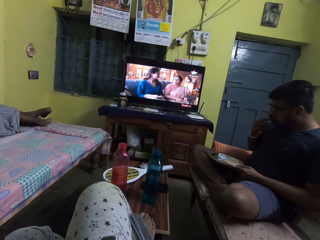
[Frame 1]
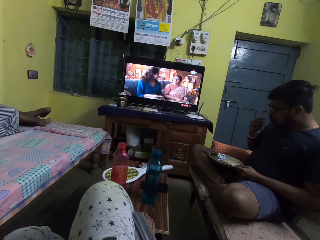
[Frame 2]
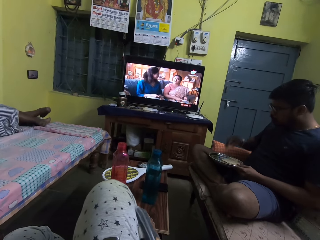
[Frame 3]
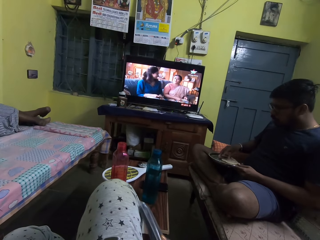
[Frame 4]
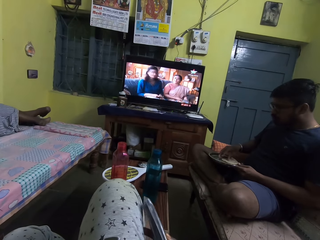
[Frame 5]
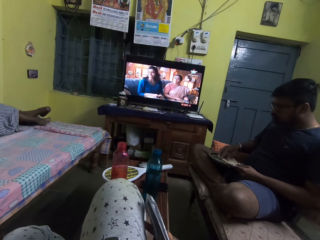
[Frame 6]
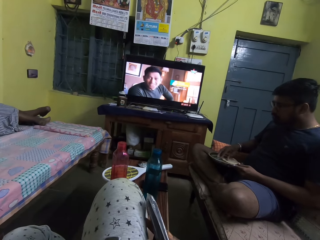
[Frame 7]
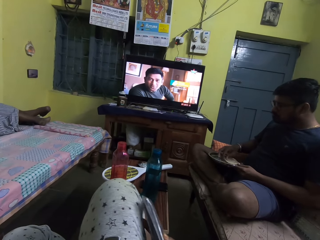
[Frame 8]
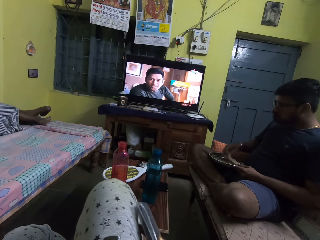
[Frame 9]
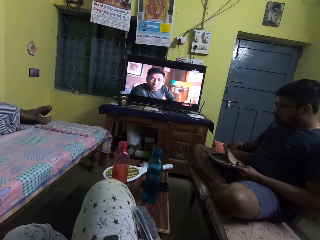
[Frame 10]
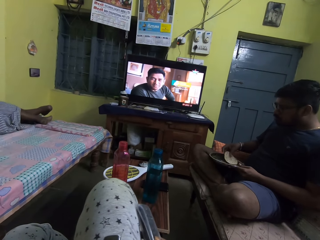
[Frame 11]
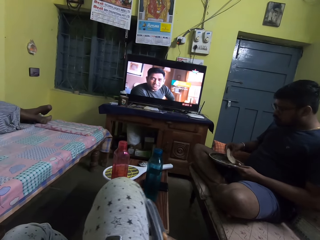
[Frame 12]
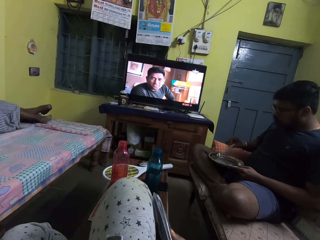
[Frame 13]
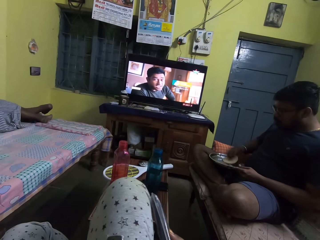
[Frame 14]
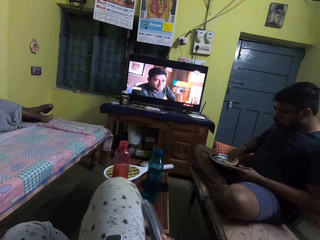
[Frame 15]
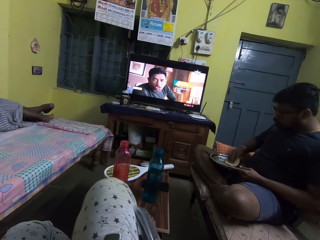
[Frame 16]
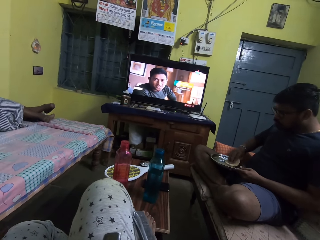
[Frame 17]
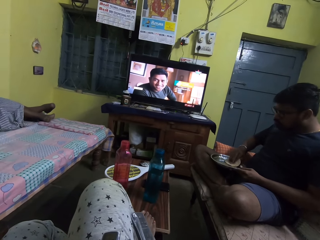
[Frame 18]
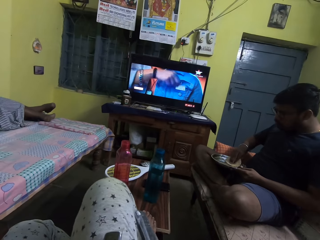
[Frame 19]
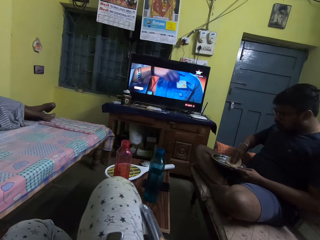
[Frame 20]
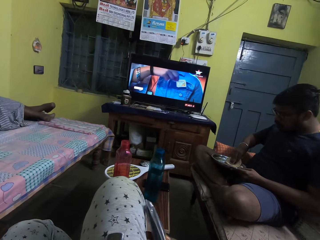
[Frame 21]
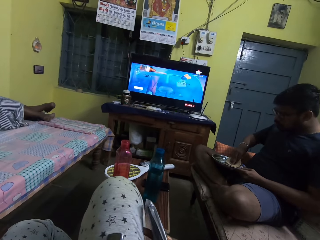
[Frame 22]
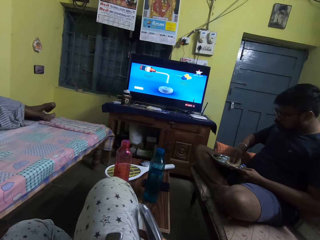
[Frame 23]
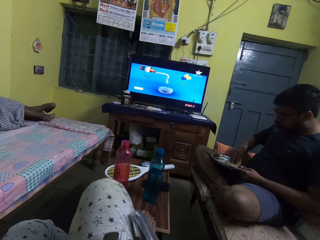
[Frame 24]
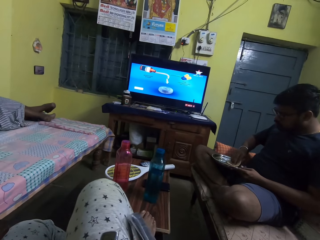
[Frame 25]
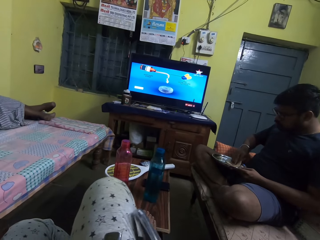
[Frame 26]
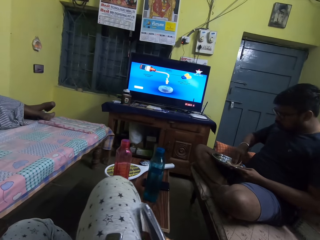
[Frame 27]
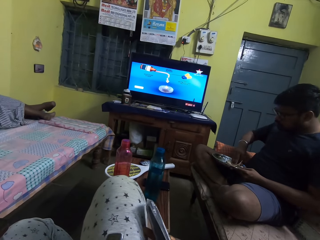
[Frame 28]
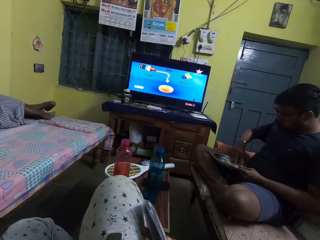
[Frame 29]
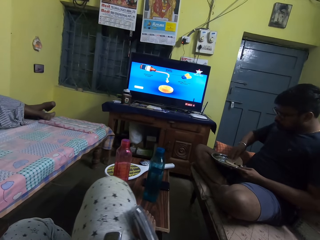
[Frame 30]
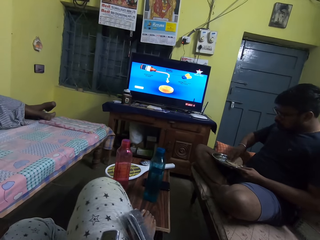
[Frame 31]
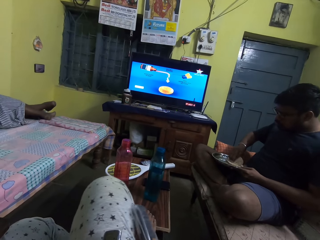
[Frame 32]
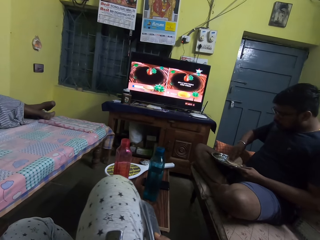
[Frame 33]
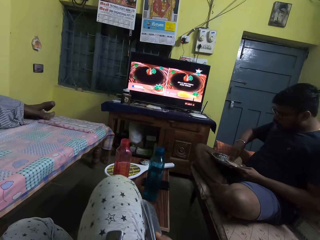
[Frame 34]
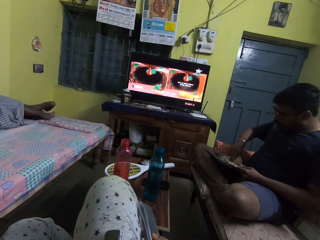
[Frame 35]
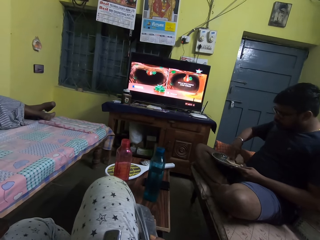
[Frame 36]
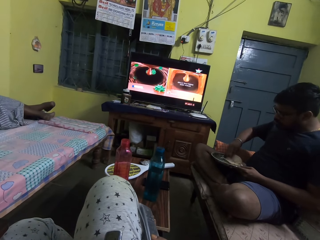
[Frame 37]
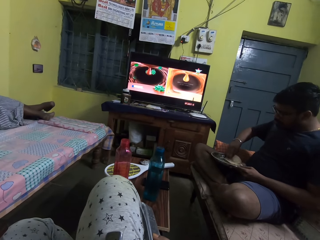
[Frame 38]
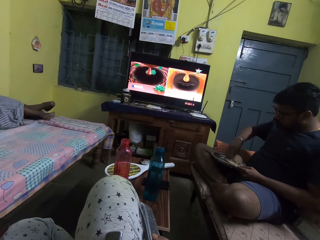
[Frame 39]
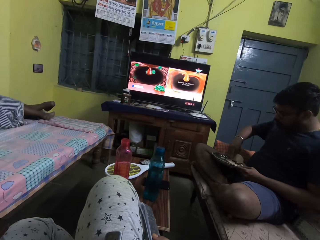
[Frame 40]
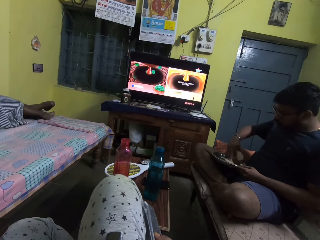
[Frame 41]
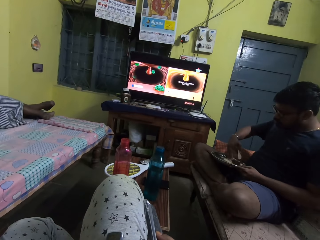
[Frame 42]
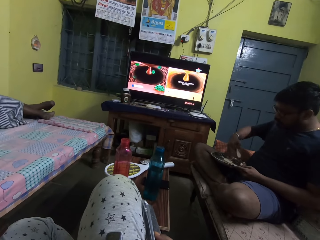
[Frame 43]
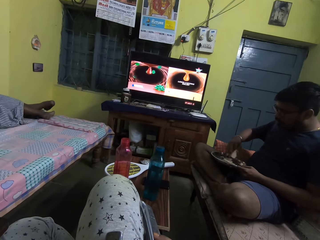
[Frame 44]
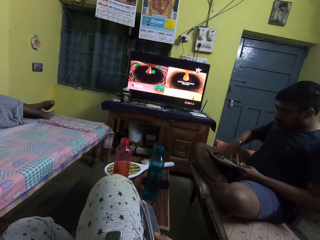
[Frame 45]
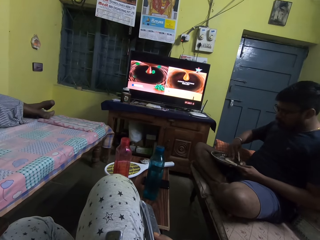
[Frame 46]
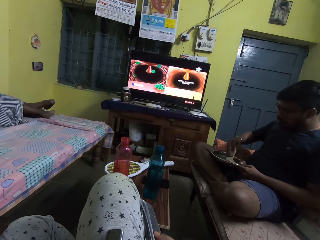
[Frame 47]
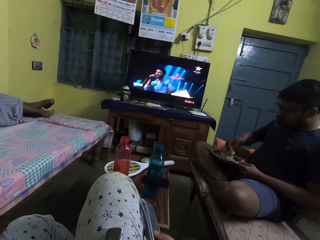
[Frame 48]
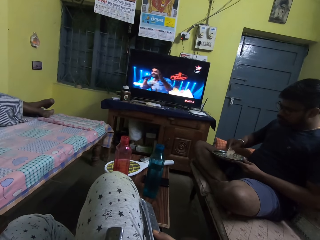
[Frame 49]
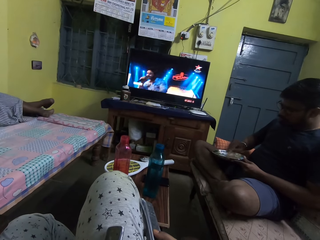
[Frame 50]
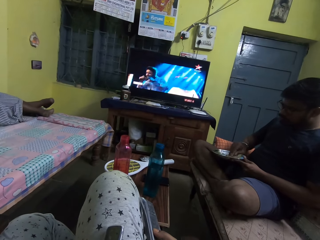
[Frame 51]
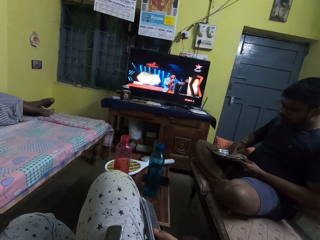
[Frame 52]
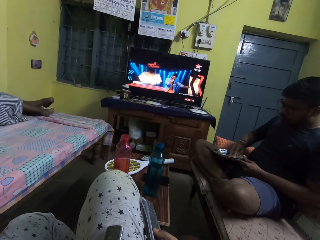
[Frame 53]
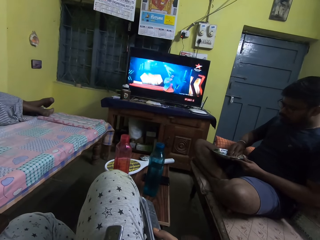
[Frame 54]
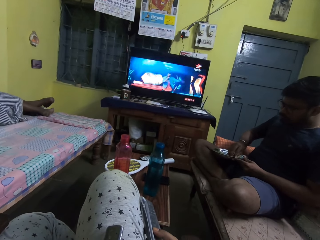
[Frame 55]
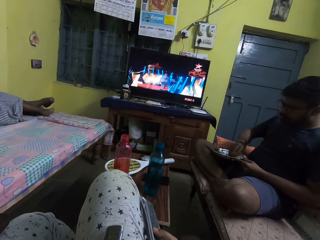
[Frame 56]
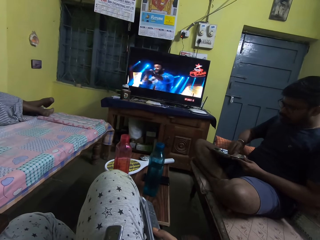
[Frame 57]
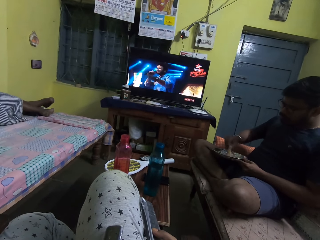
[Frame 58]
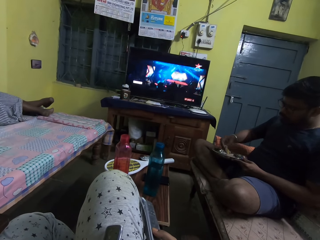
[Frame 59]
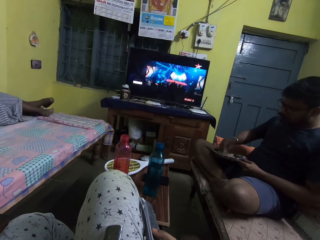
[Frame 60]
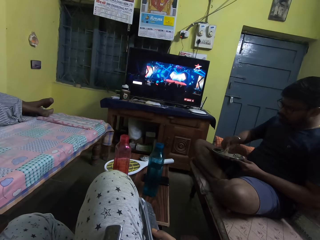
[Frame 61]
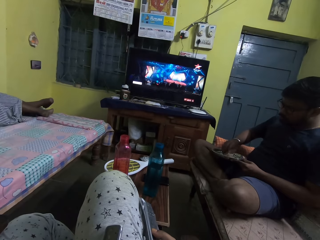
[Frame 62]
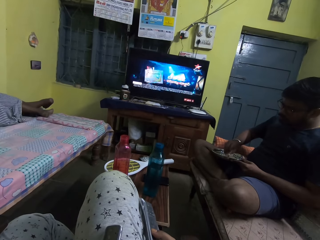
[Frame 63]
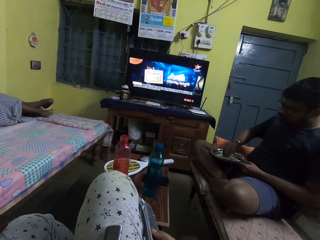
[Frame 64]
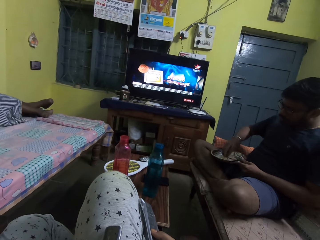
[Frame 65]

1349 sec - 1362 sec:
The man eats a bread crumb with his right hand. The man picks up a bread crumb from the plate in his left hand with his right hand, flips the bread crumb with his right hand, and breaks the bread crumb in the plate with his right hand. The man scoops sauce from the plate with the bread crumb in his right hand.

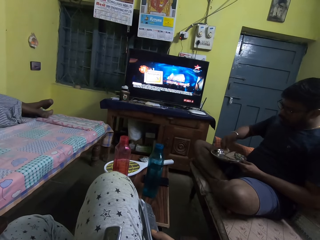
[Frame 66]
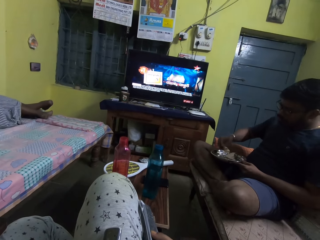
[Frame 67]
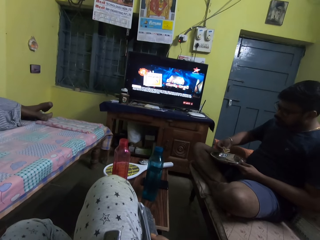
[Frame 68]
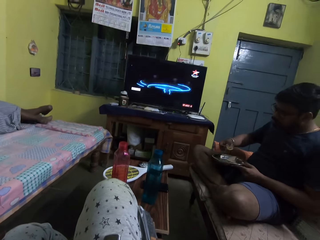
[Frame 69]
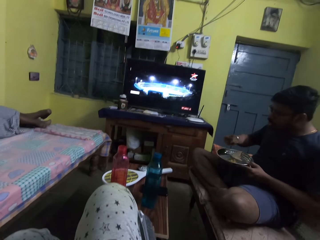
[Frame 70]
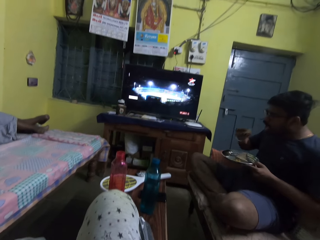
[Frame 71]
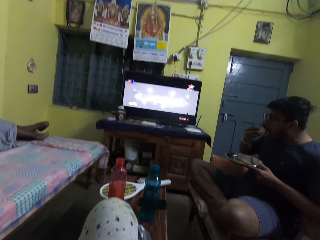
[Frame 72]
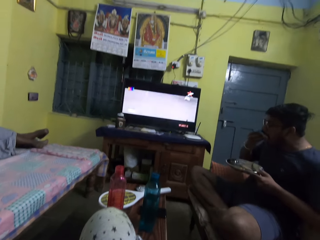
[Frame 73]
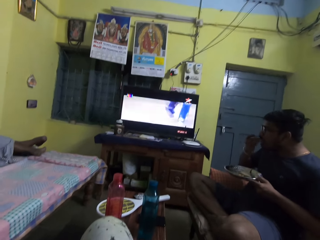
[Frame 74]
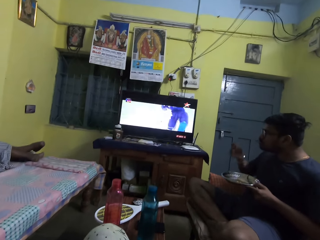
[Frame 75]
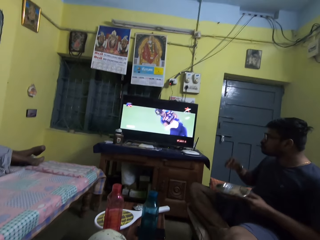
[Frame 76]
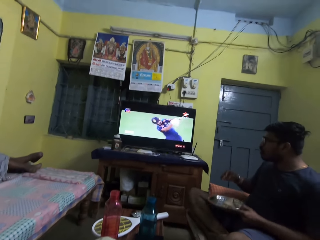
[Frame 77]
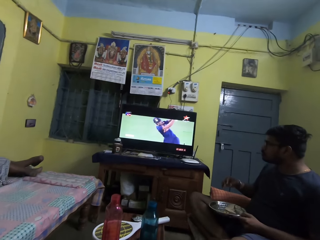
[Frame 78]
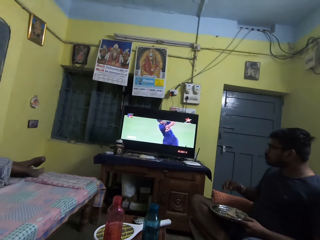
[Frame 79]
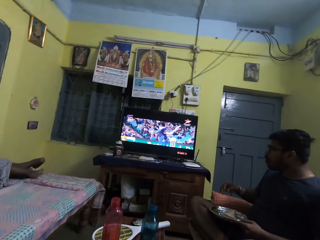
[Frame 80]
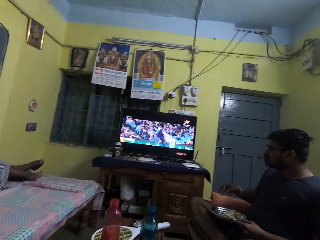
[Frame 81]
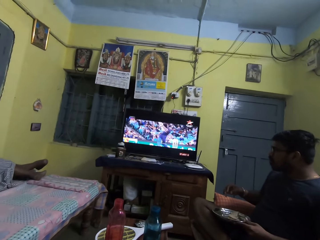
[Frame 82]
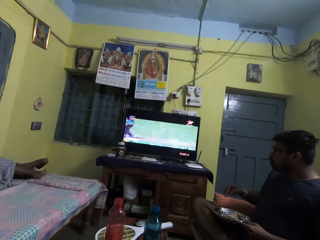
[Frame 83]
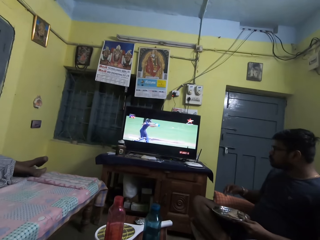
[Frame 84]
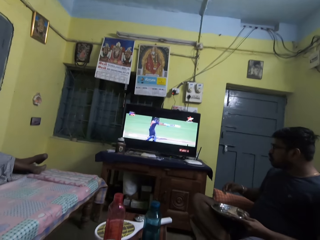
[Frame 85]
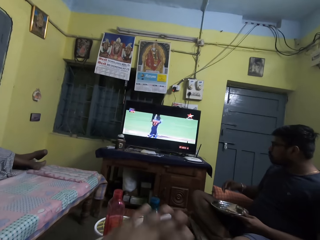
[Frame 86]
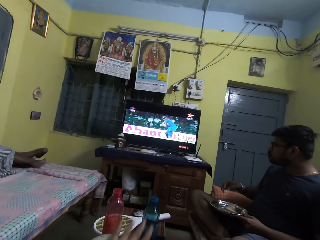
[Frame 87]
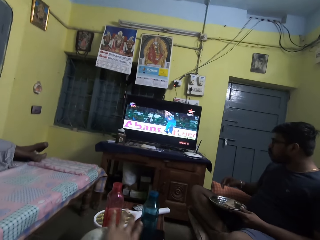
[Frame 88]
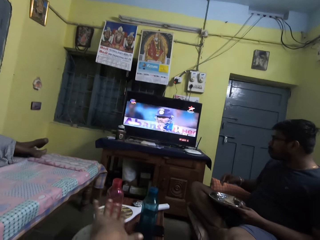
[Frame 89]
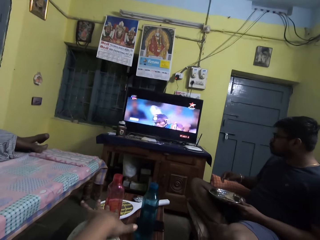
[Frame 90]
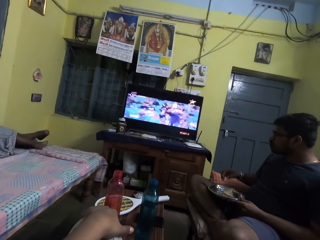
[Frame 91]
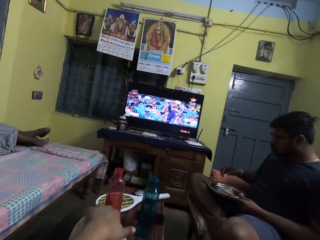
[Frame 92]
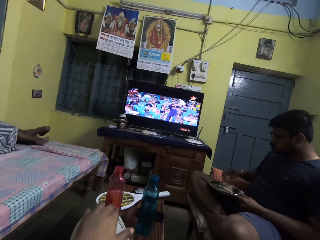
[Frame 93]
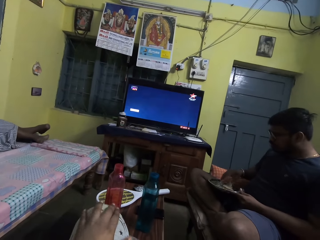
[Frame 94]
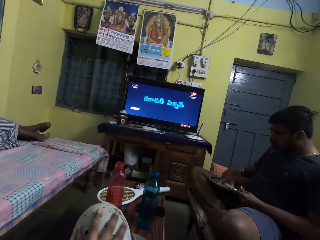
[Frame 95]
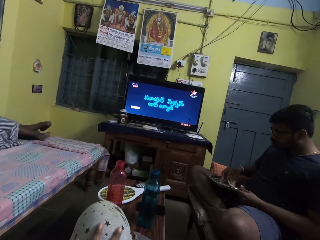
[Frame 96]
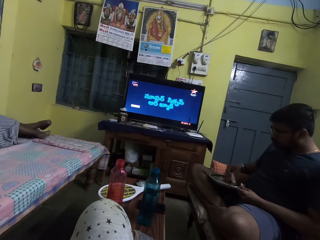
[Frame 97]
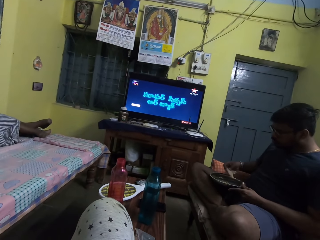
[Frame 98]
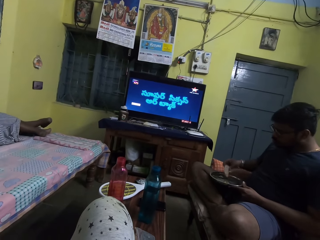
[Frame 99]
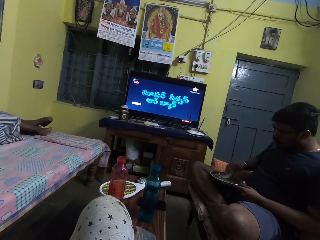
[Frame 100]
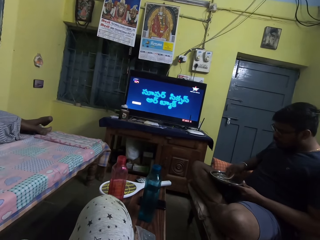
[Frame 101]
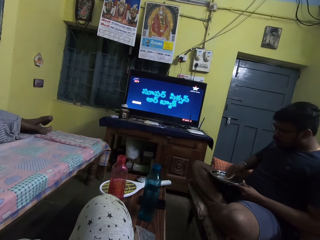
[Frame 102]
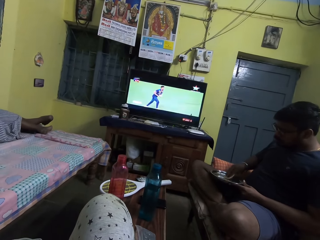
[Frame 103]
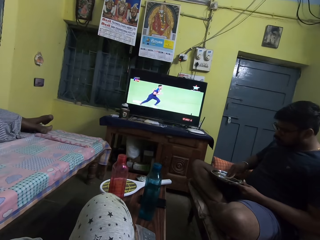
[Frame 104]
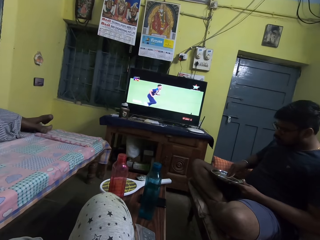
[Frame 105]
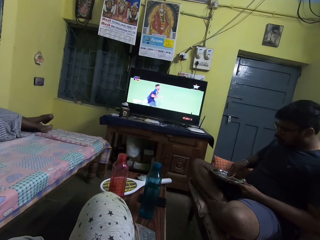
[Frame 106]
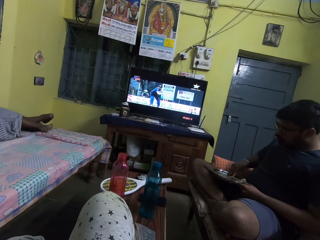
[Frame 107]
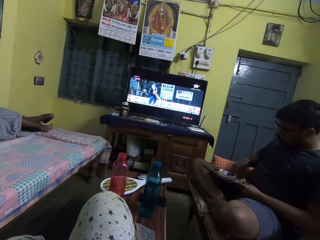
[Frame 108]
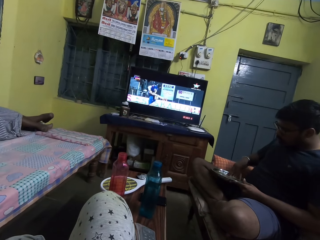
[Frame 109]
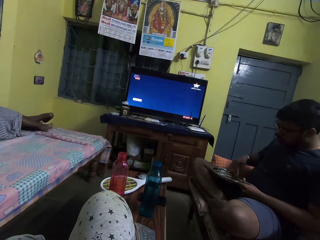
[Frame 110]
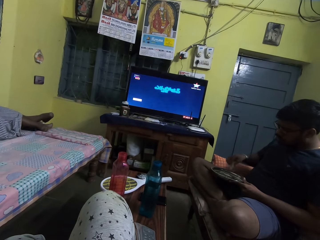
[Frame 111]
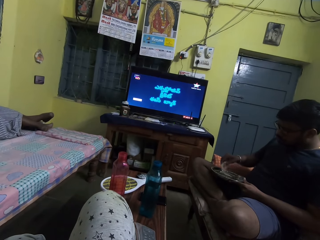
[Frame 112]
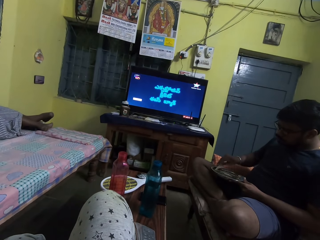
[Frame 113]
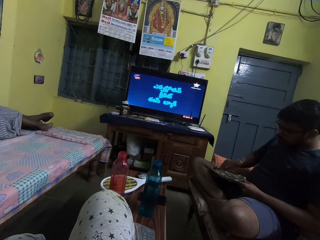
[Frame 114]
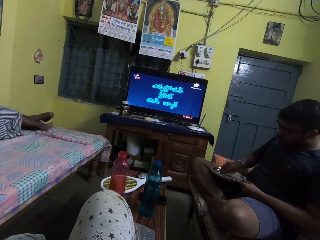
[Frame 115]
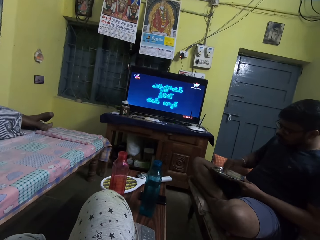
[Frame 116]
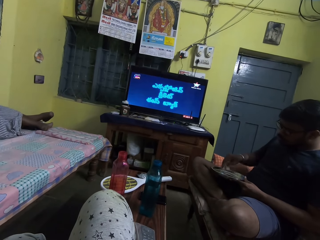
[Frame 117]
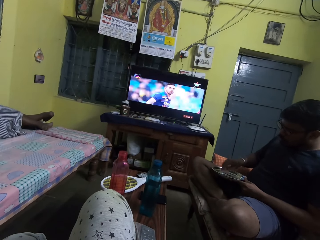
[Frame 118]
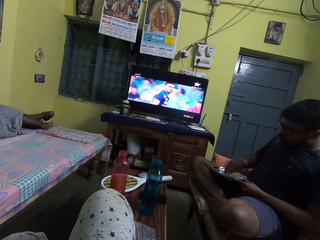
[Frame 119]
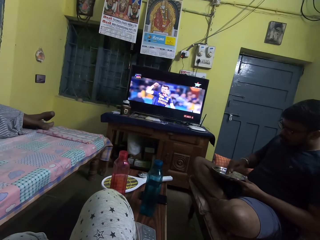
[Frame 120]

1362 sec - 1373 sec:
The man lifts the plate from his lap with his left hand and eats the bread crumb with his right hand. The camera wearer rubs her right lap with her left hand. They put a hand on the thigh. They pick up the naan bread from the plate in his left hand with his right hand. The man rubs the naan bread in his right hand on the plate in his left hand.
